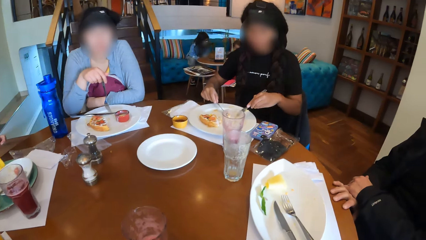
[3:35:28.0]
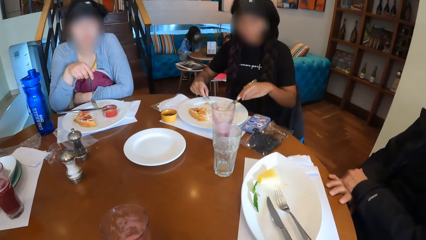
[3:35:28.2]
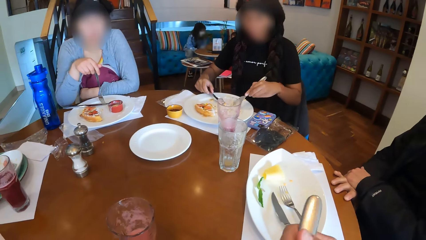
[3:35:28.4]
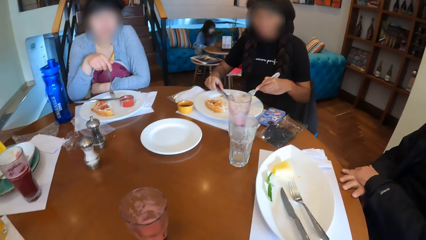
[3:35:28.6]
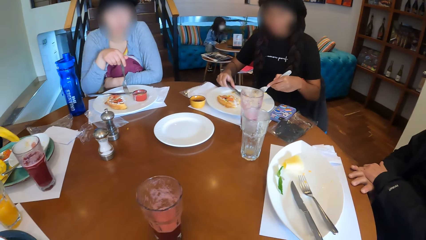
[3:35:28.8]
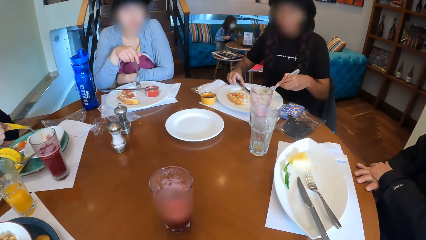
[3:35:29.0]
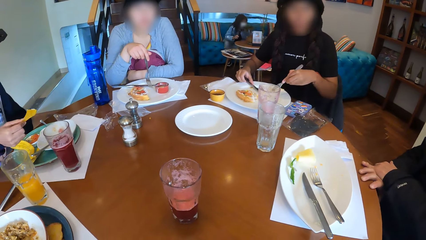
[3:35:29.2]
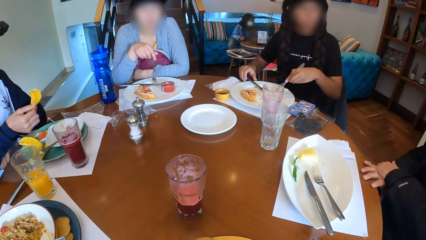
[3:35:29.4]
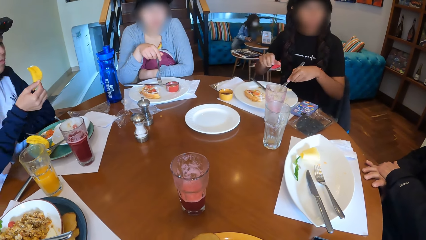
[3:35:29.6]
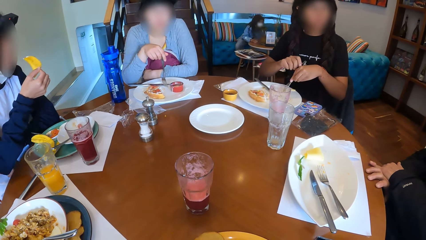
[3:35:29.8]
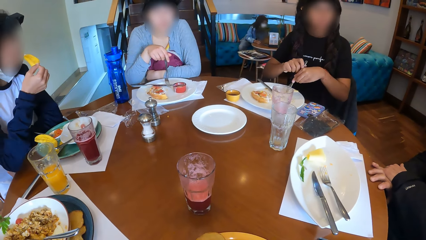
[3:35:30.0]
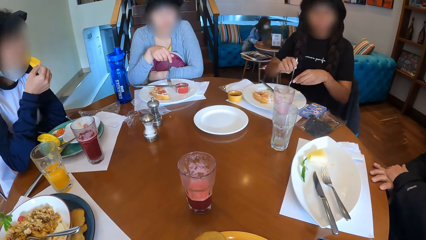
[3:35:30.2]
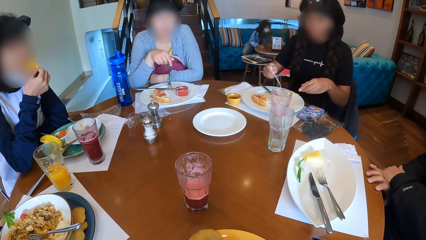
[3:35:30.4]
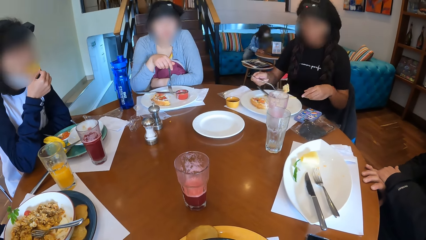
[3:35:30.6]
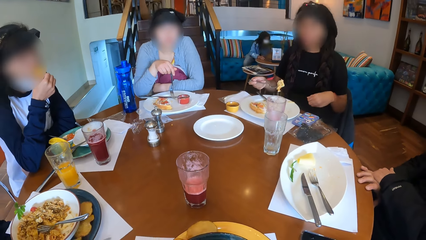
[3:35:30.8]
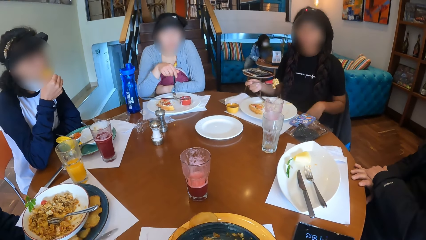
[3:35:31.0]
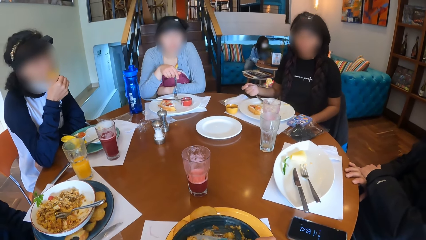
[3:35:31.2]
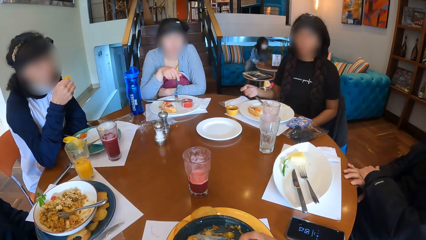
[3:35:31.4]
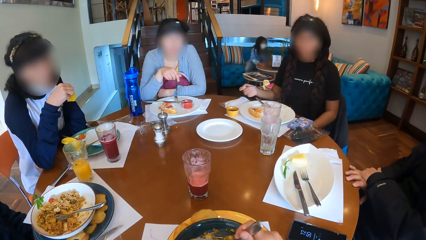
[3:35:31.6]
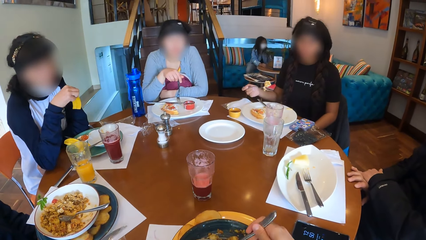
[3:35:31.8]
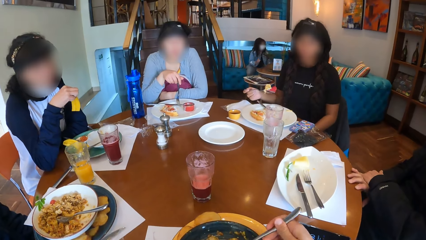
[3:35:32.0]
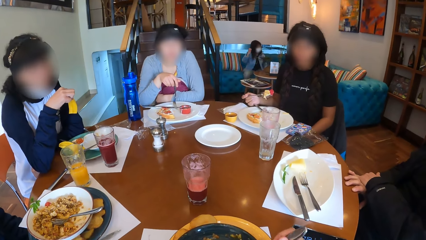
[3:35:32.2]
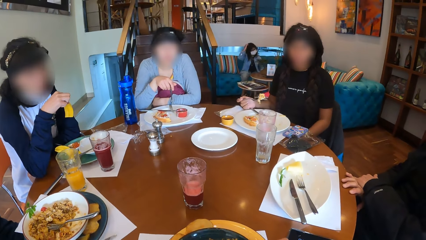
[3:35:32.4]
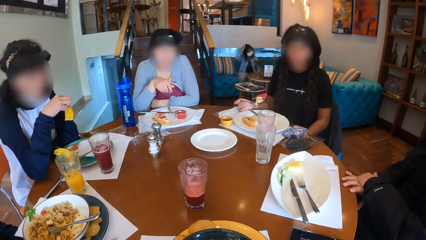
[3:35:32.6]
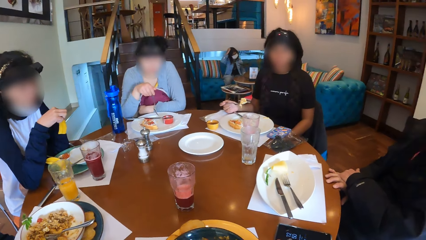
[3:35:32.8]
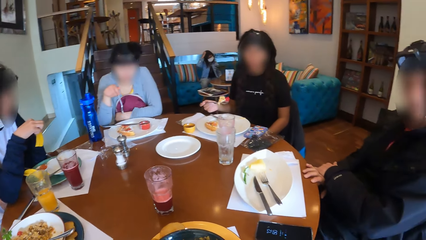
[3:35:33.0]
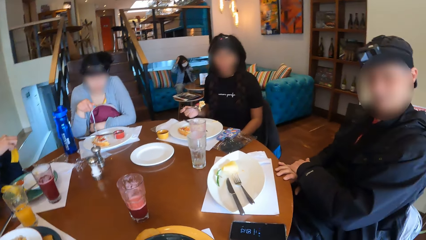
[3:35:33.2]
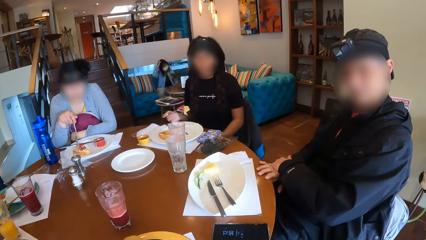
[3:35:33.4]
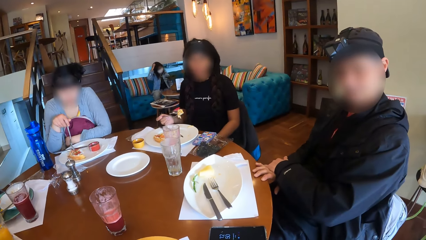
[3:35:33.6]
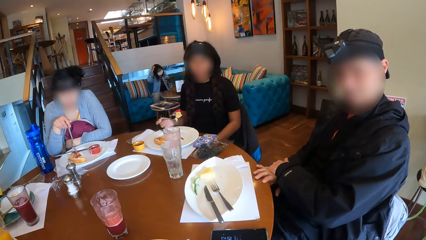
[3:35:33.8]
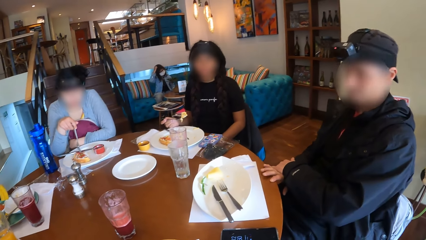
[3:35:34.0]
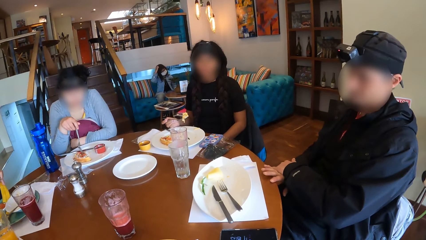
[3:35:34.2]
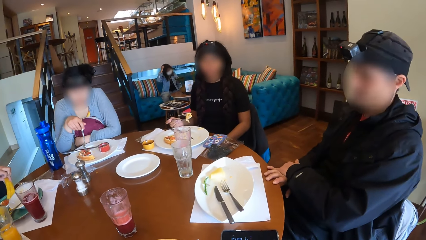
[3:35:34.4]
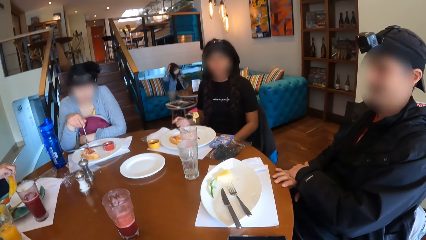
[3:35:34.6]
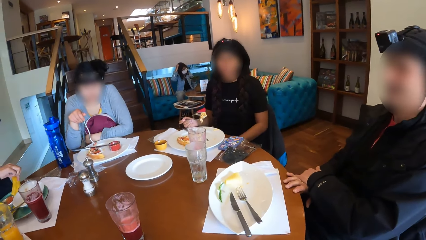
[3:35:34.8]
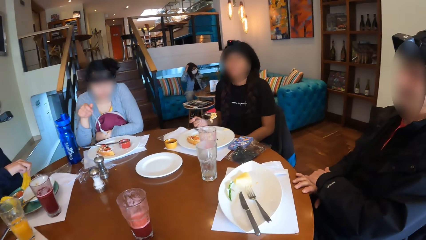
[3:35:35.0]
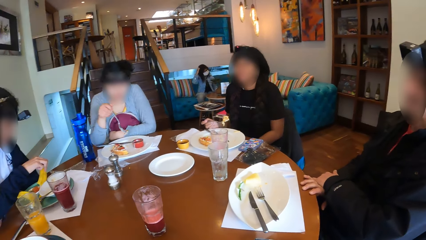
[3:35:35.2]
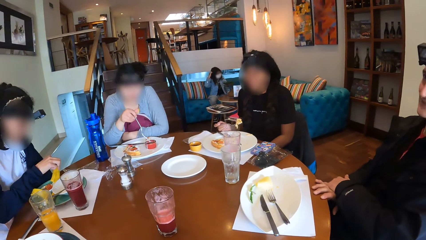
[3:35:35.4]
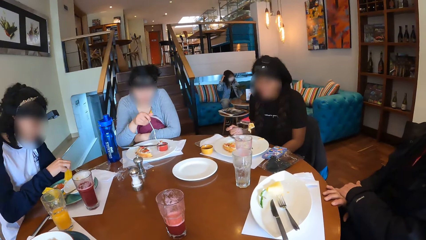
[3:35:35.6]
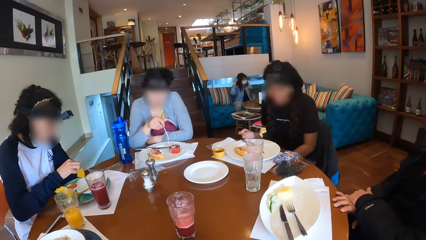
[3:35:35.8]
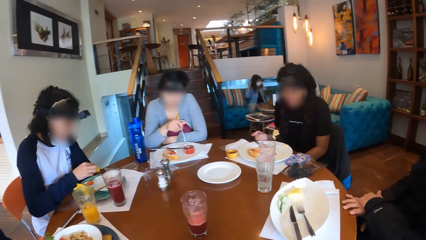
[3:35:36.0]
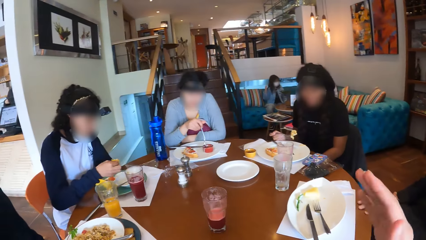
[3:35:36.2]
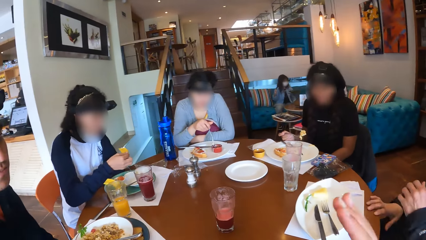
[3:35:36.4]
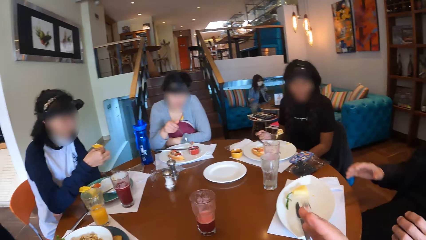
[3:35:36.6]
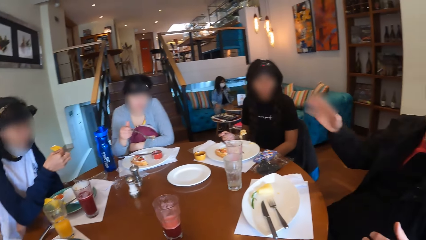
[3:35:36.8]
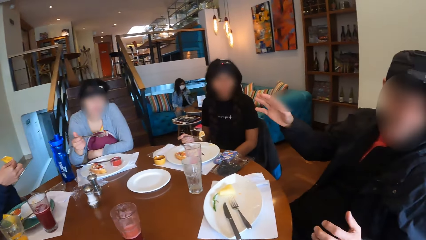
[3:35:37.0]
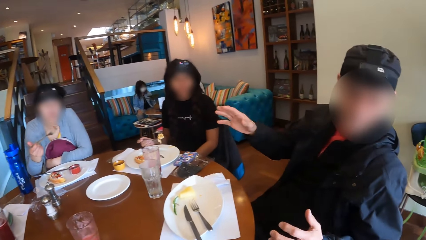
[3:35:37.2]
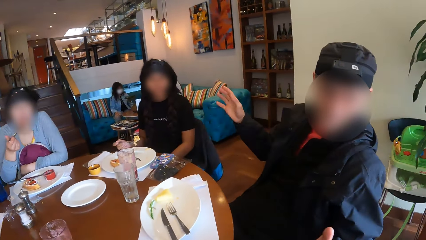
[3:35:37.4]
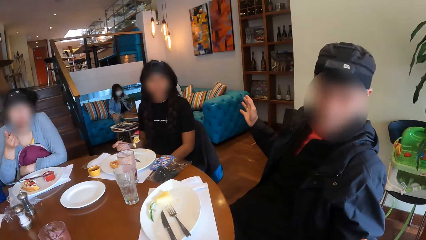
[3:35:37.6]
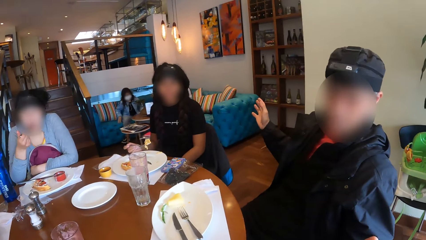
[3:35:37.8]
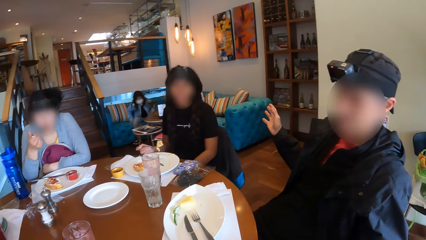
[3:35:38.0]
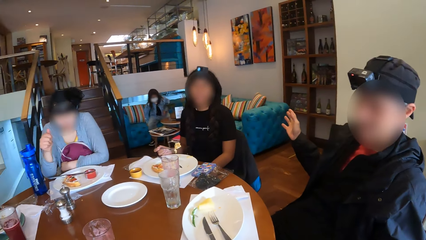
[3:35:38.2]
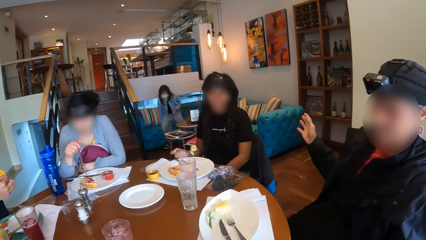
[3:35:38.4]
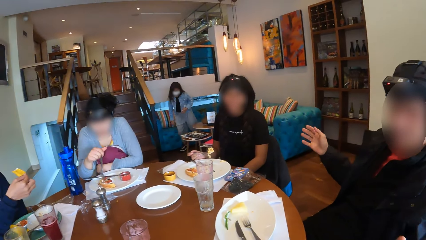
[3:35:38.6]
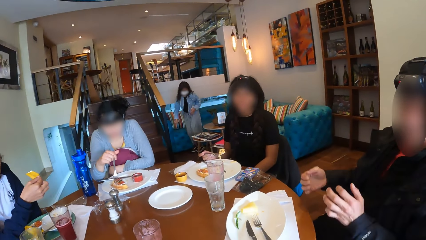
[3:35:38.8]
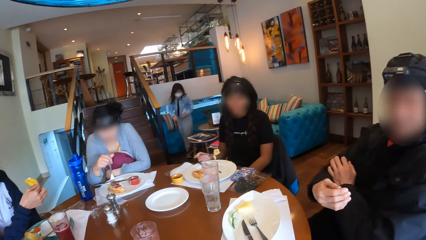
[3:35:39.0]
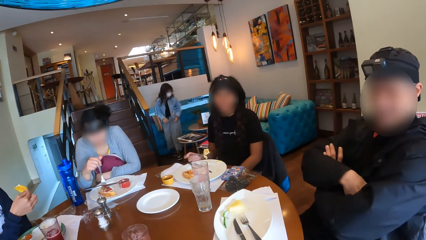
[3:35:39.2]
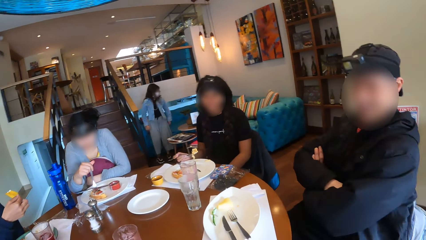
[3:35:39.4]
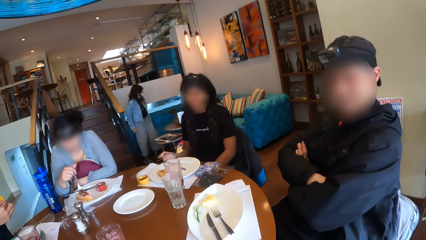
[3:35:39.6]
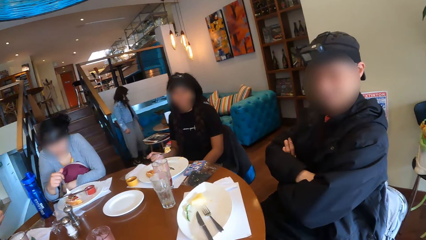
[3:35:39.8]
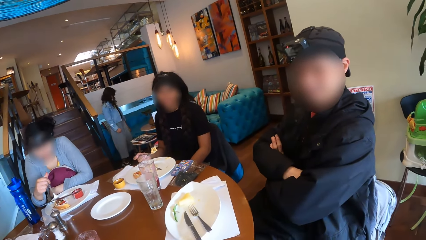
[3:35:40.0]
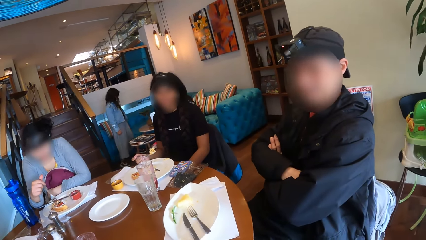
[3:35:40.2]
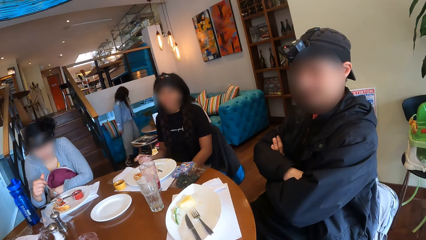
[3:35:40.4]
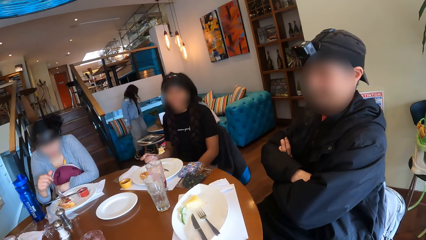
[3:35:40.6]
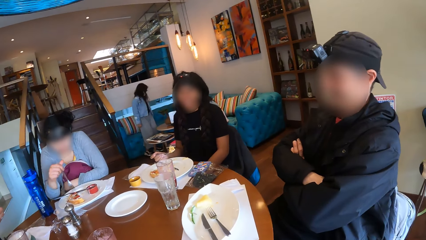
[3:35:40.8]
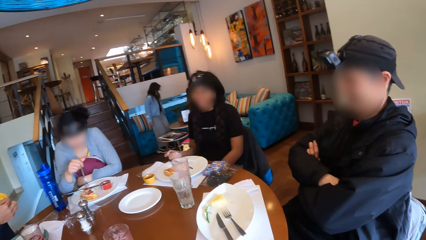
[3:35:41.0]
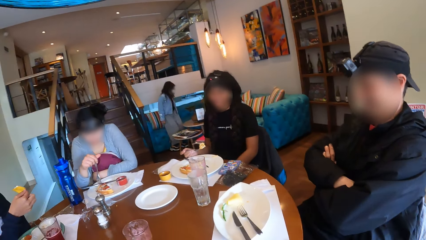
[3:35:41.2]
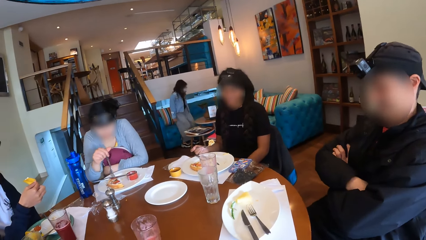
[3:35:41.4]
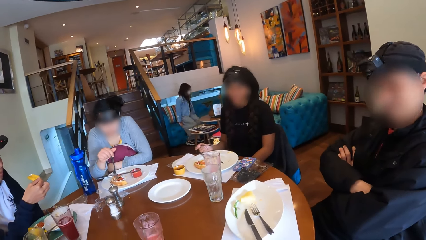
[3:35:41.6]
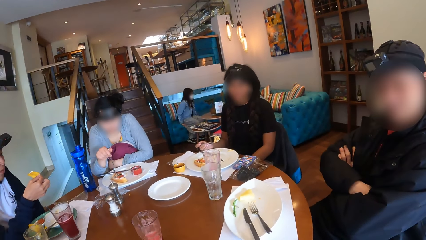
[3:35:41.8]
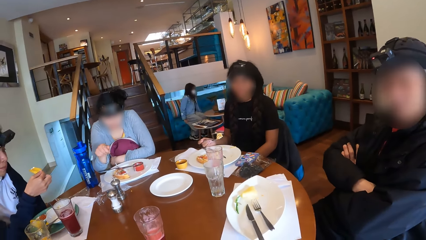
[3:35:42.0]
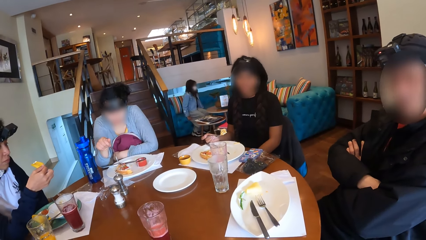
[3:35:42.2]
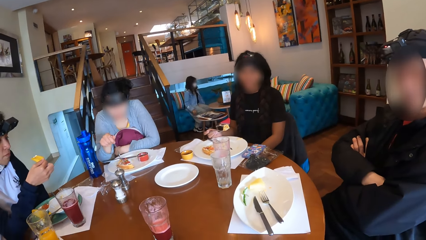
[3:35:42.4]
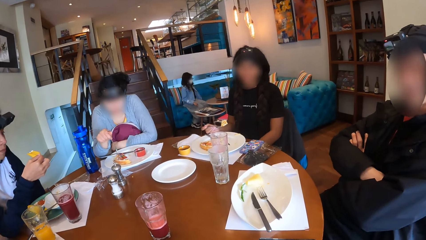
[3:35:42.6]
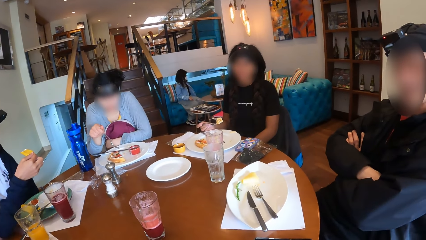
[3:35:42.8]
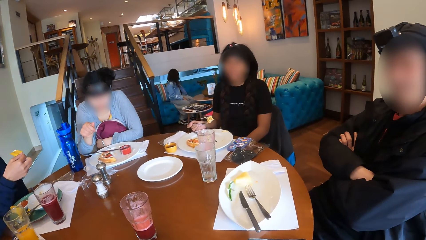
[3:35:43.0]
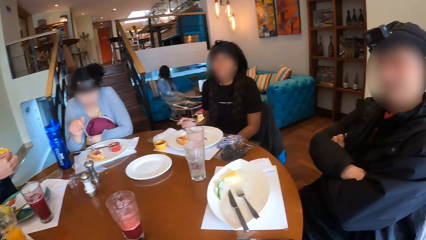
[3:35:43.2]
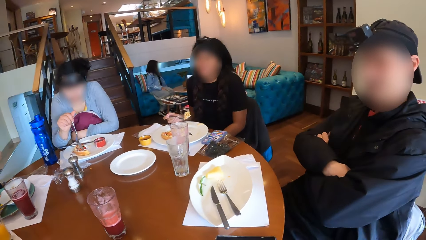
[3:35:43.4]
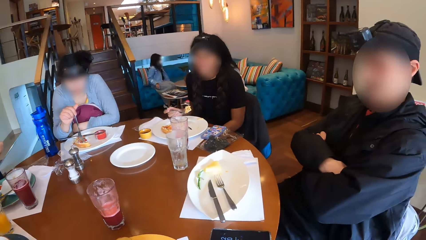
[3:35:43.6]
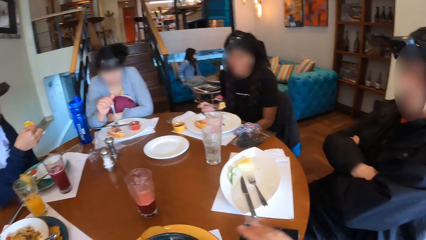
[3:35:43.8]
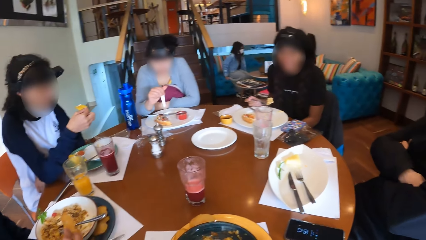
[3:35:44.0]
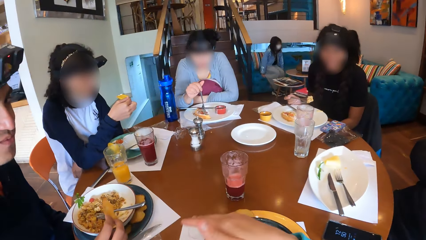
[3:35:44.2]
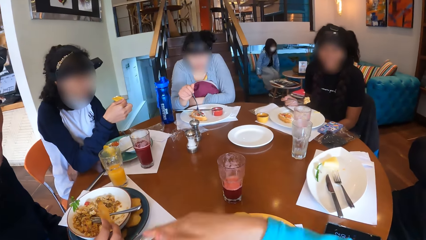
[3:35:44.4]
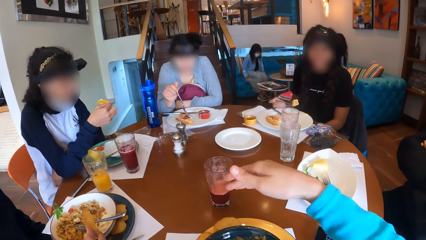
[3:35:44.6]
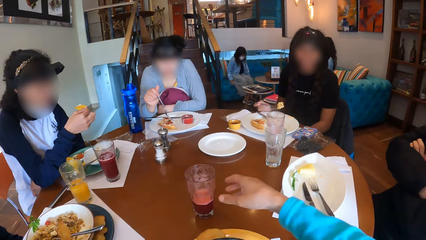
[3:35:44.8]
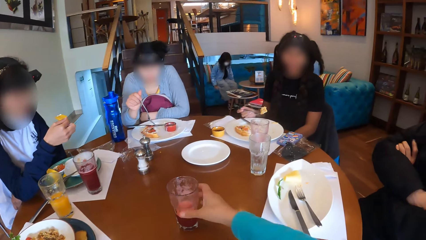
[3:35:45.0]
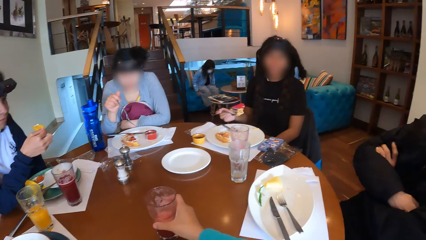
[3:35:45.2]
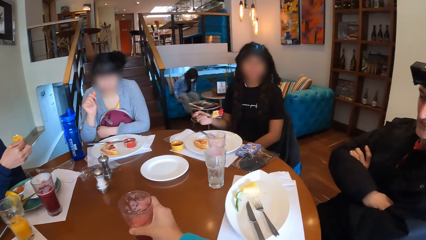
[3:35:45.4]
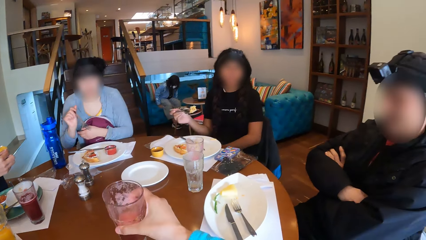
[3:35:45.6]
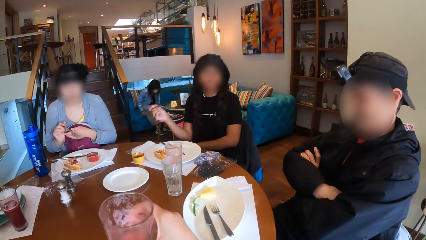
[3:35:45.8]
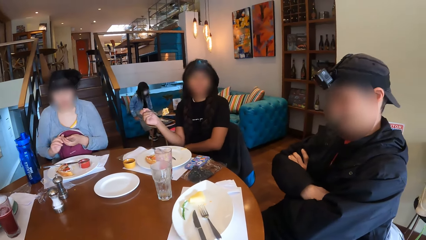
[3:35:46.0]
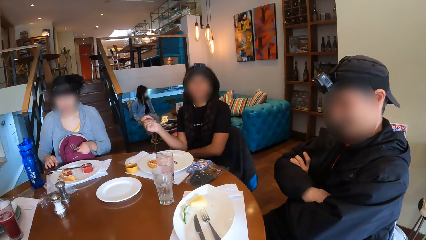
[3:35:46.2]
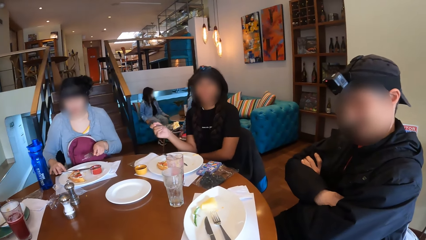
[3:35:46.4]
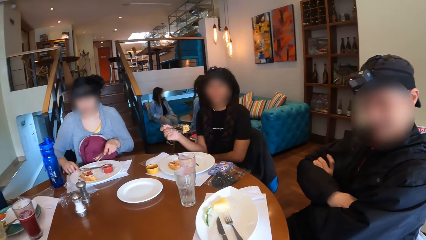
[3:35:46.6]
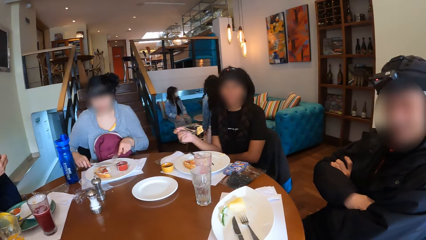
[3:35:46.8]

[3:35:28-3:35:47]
A woman drops the knife in her right hand on the plate. The camera wearer eats food. The woman passes the fork in her left hand to her right hand. Another woman eats the plantain in her right hand. The first woman scoops food from the plate with the fork in her right hand. The camera wearer eats food again. She looks around. The second woman dips the plantain in her right hand into the sauce in the plate on the table. A third woman dips the food on the fork in her right hand into the sauce on the plate. The camera wearer makes hand gestures with her right hand. She raises a hand. A man makes hand gestures with his right hand. The third woman eats the food on the fork in her right hand. The camera wearer looks around. She makes hand gestures with her right hand, raises a hand, and lifts a glass cup on the table with her right hand.
